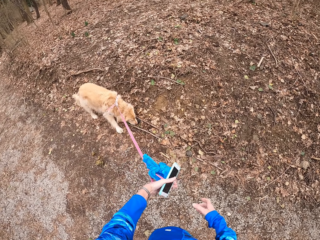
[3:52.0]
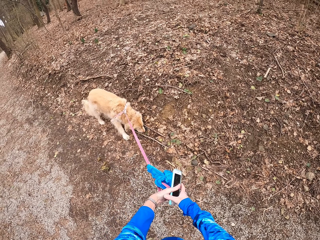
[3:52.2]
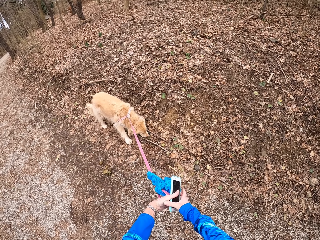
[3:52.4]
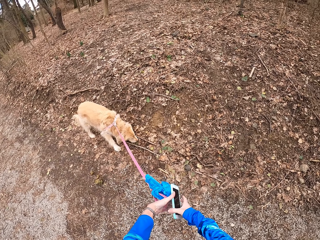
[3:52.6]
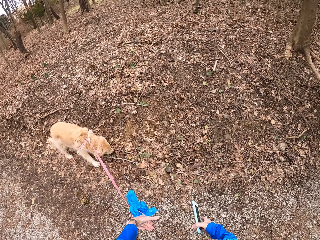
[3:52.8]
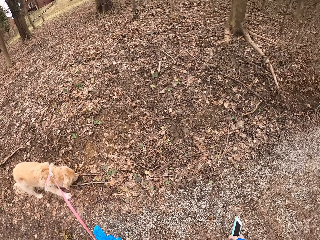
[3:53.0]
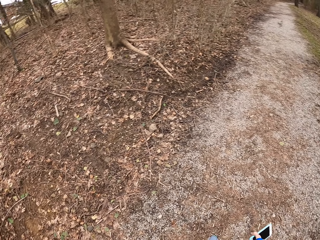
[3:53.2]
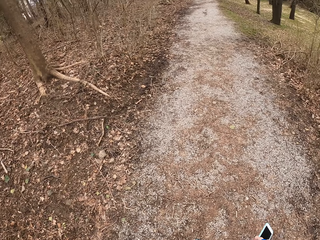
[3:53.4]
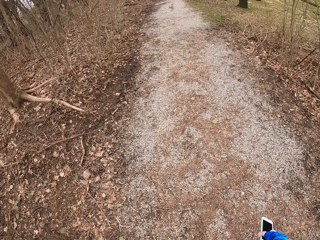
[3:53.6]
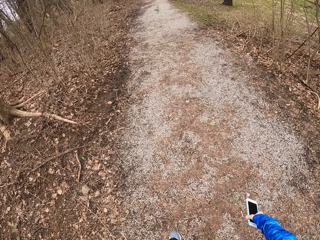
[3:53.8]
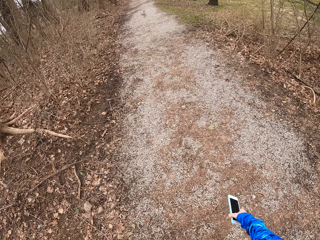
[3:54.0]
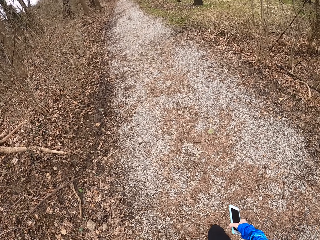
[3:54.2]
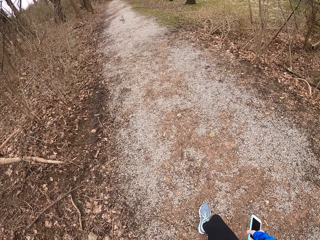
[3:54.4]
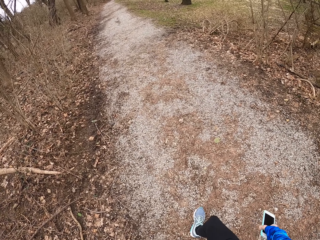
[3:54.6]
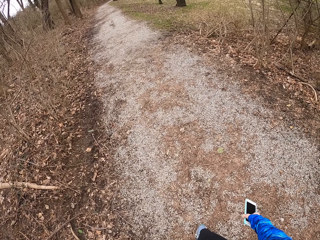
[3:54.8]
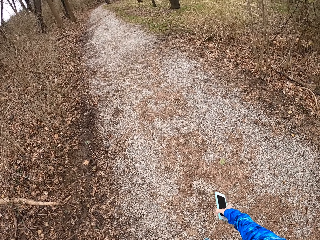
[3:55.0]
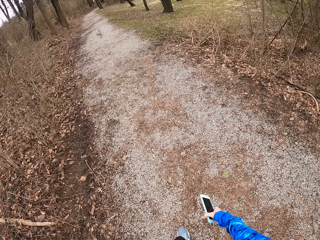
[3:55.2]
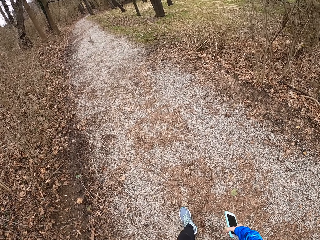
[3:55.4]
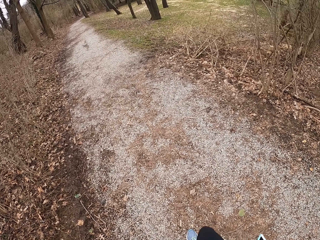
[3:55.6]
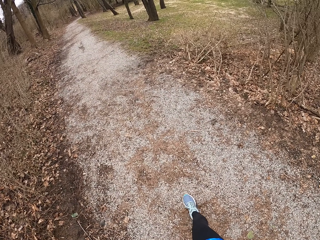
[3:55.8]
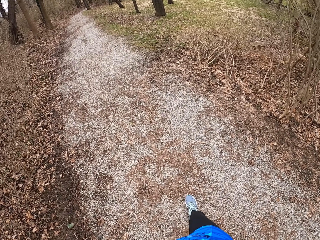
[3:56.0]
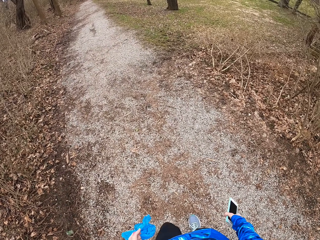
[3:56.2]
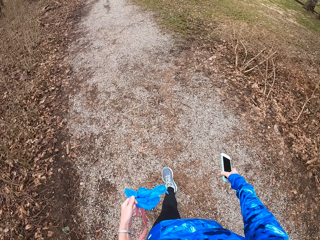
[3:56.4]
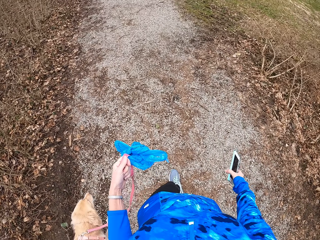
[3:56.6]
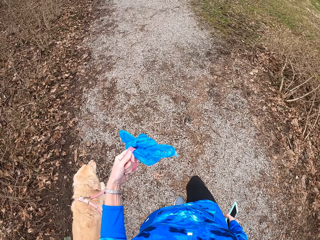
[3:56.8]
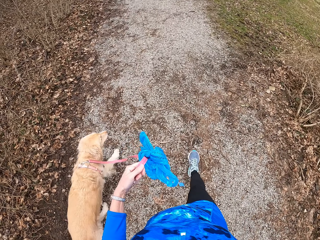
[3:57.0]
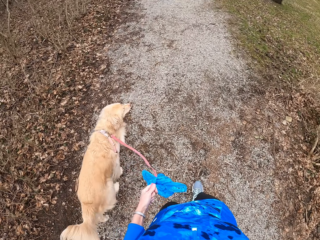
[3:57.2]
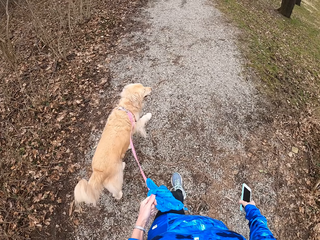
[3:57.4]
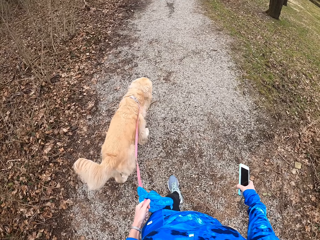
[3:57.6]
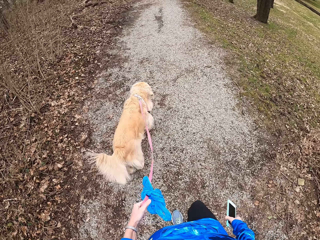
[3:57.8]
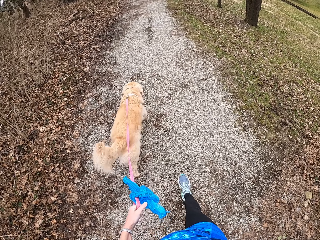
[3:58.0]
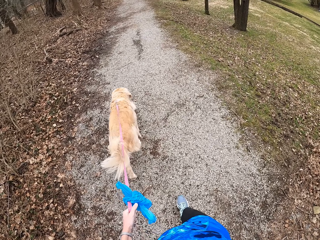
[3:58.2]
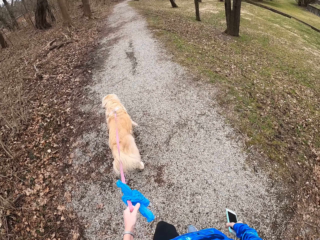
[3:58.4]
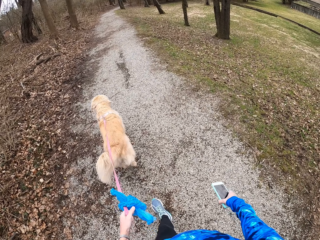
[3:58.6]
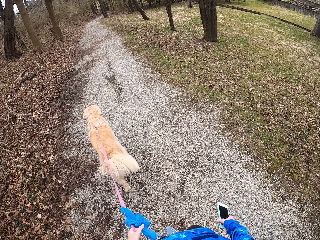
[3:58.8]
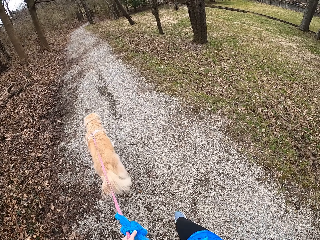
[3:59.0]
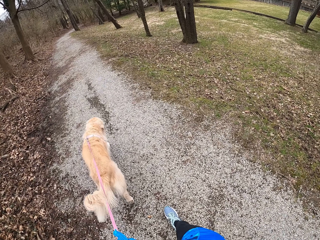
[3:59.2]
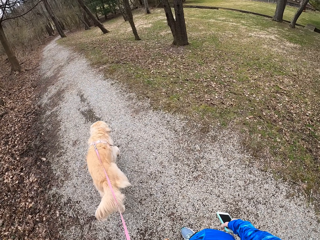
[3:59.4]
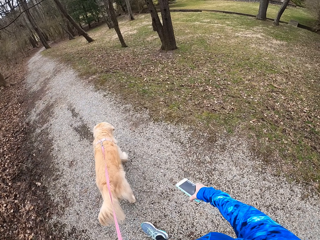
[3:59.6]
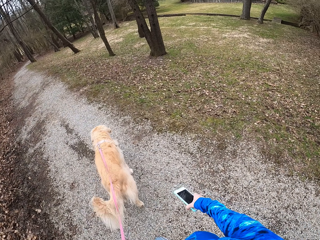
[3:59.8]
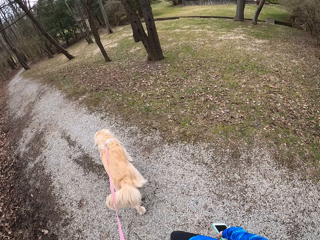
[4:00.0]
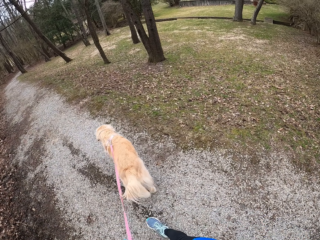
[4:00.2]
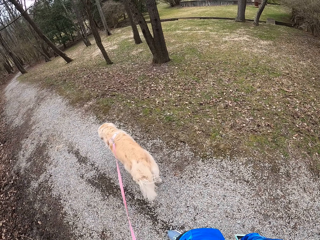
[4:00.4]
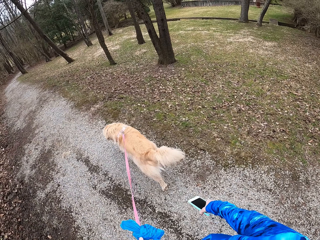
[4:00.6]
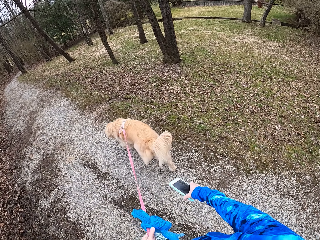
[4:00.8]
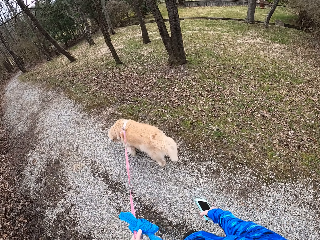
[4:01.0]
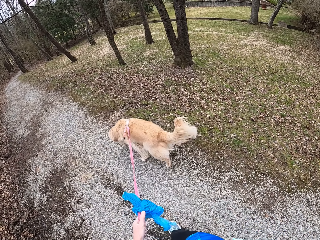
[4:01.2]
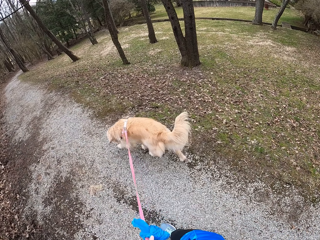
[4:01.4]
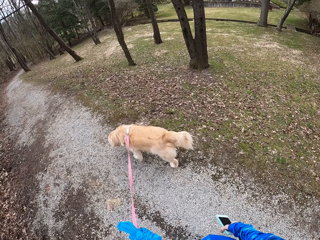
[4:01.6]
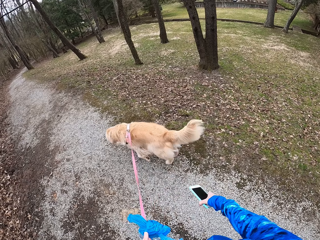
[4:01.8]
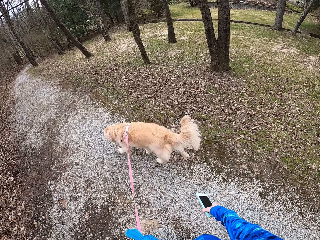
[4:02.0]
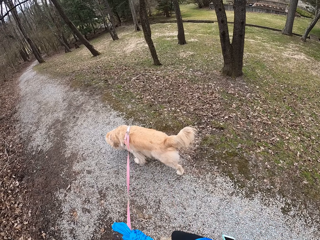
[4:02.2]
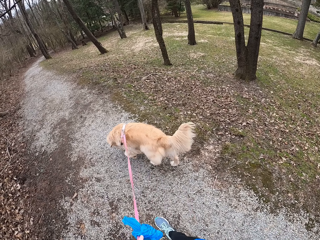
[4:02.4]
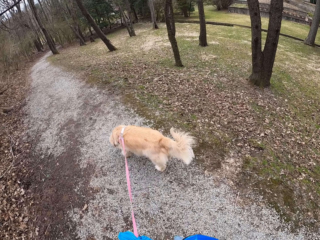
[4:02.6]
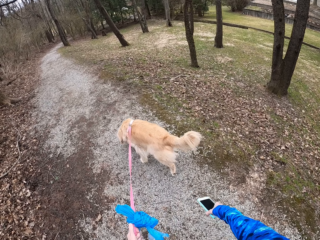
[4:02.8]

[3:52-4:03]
The camera wearer stops on the pathway. They exchange the phone to the right hand. They walk on the pathway with a chihuahua.

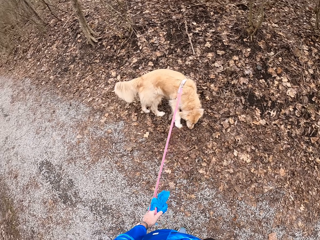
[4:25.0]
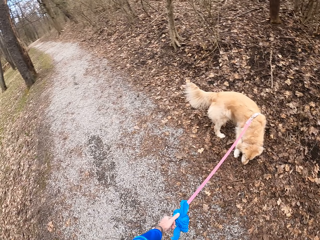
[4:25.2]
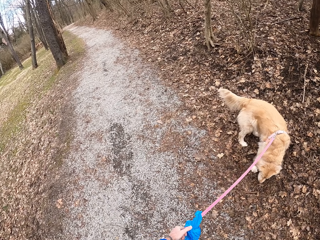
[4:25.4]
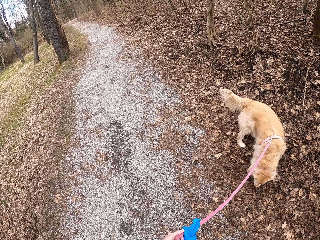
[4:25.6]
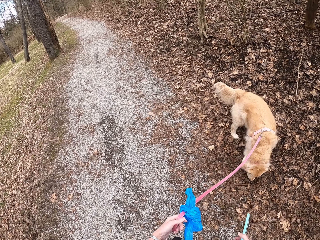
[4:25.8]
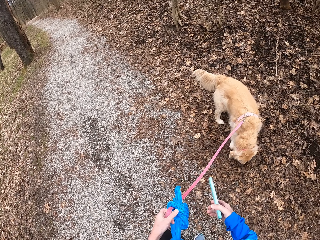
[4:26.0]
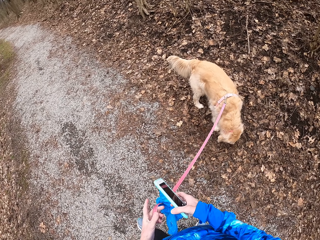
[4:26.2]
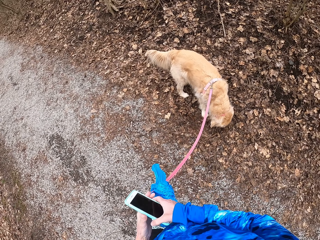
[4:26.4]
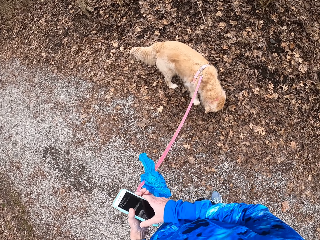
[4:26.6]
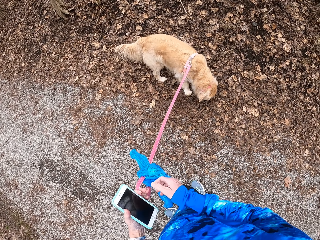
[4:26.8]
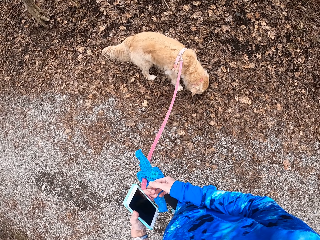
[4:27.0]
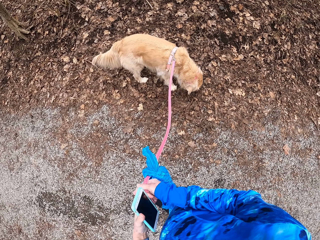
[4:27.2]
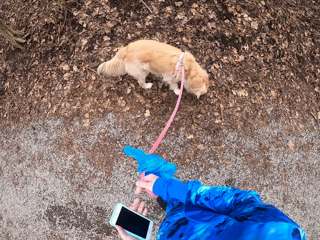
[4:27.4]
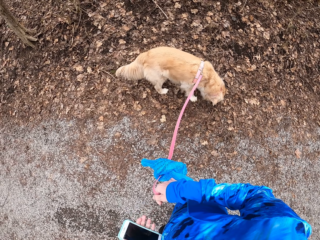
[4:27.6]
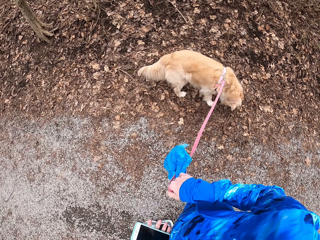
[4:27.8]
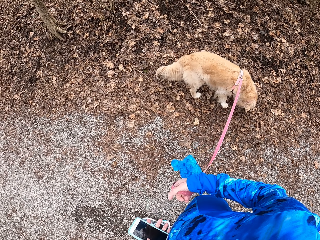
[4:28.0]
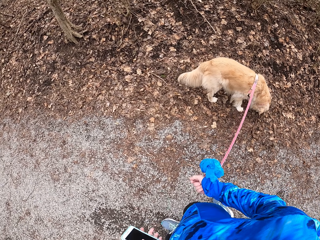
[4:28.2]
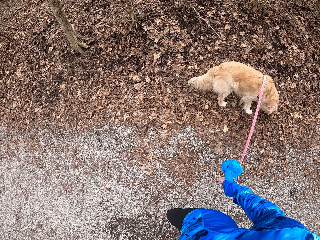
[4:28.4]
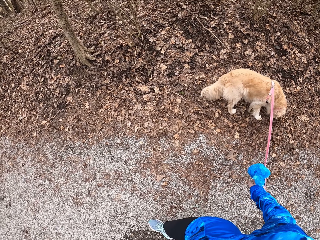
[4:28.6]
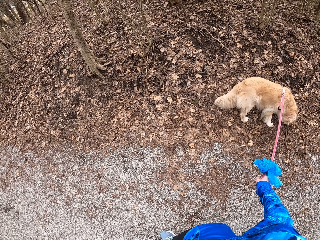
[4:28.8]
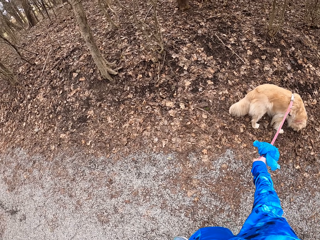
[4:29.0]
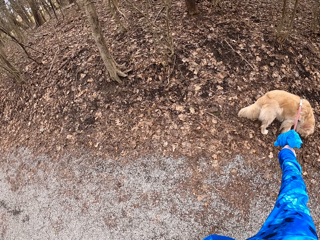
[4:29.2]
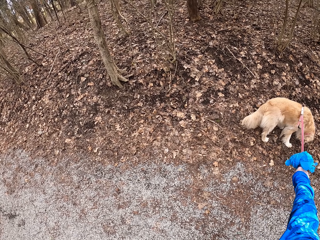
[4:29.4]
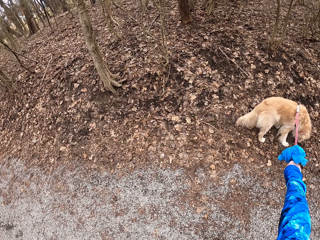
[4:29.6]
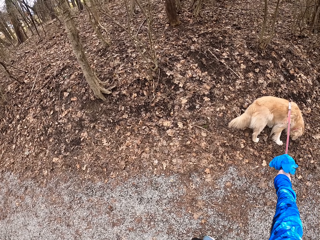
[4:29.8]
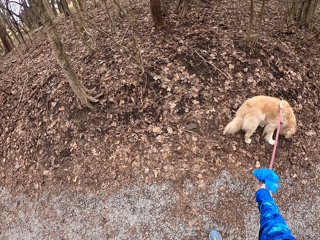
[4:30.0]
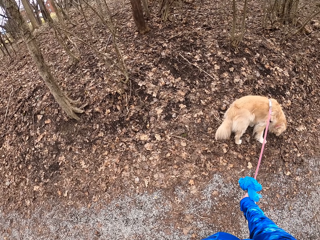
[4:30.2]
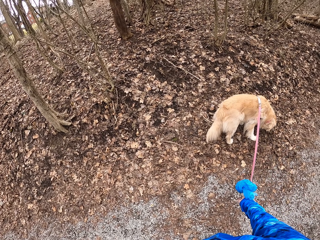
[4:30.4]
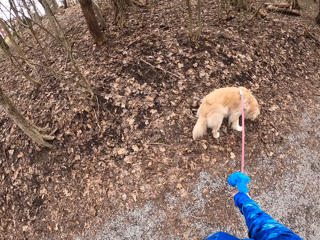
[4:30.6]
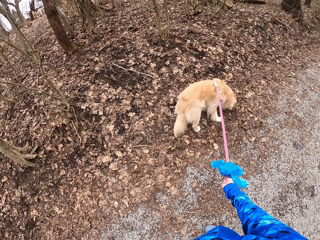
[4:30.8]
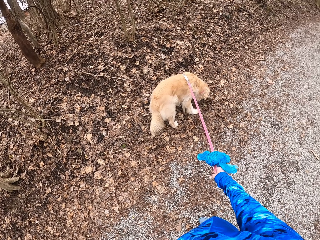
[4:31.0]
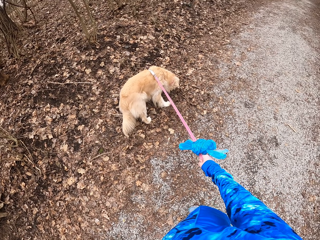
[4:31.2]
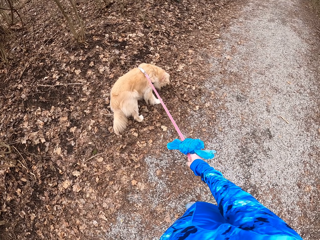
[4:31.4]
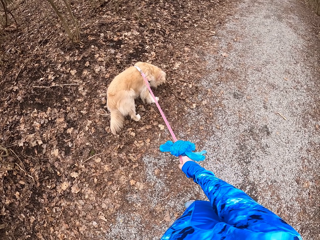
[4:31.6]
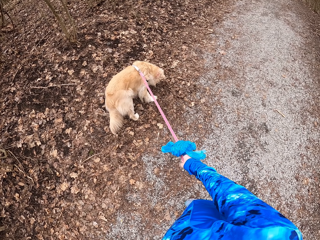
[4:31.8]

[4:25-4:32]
The camera wearer exchanges the phone to the left hand. She holds the dog leash with her right hand. She walks around the field.

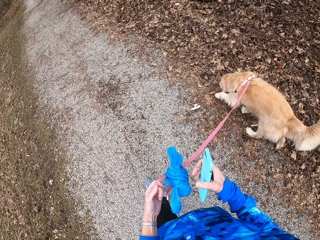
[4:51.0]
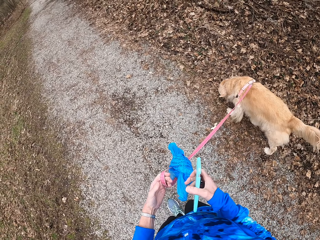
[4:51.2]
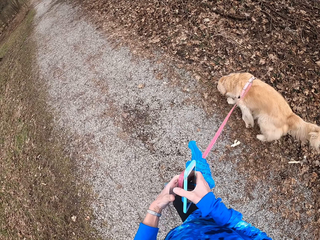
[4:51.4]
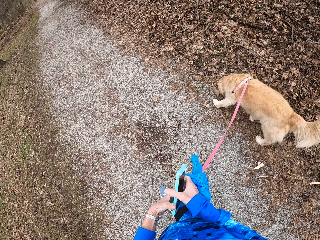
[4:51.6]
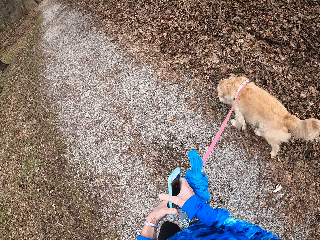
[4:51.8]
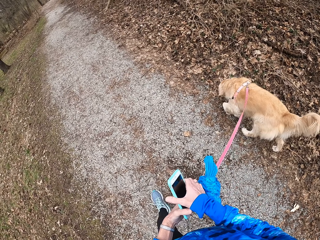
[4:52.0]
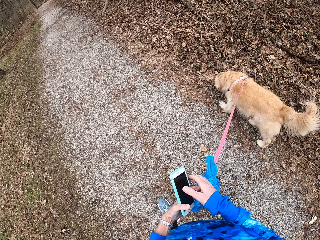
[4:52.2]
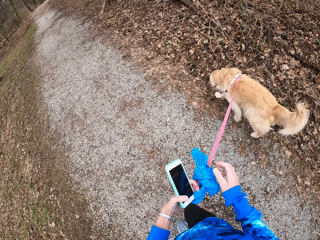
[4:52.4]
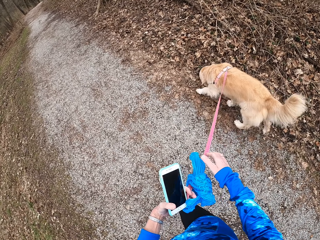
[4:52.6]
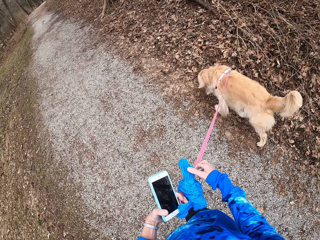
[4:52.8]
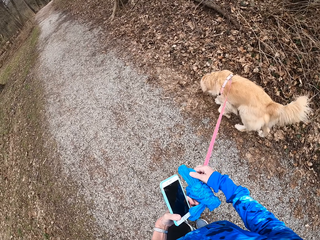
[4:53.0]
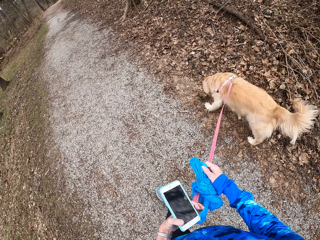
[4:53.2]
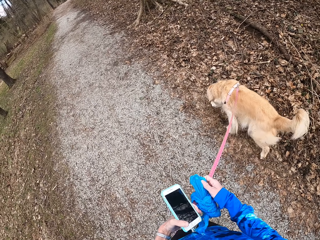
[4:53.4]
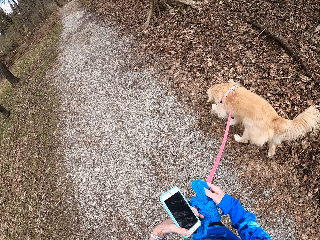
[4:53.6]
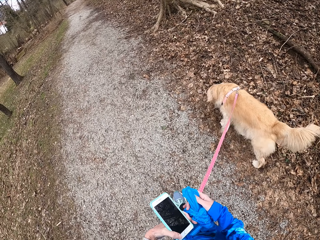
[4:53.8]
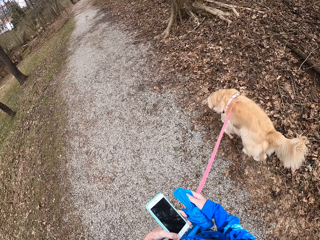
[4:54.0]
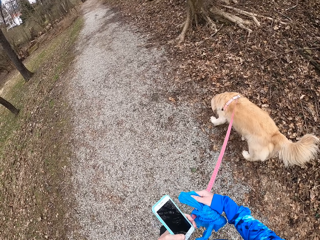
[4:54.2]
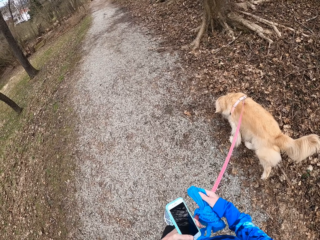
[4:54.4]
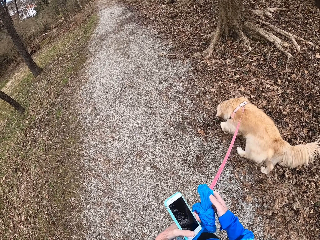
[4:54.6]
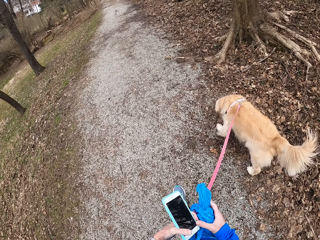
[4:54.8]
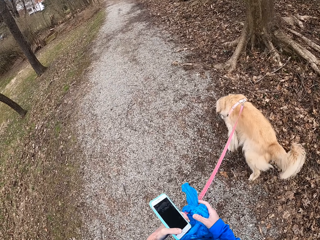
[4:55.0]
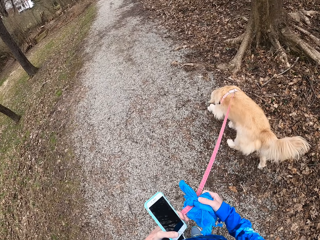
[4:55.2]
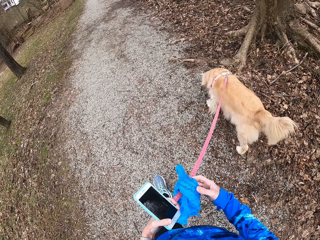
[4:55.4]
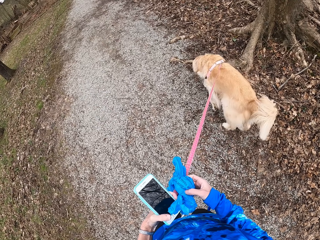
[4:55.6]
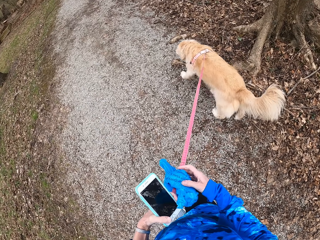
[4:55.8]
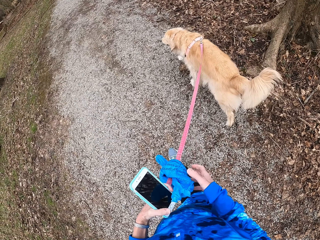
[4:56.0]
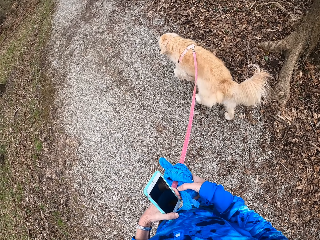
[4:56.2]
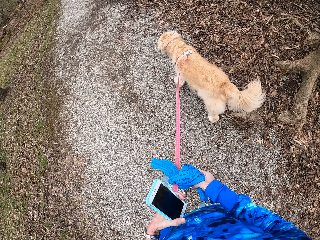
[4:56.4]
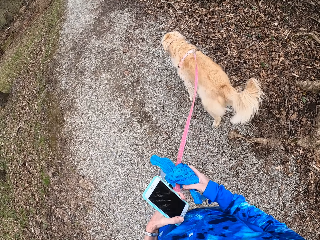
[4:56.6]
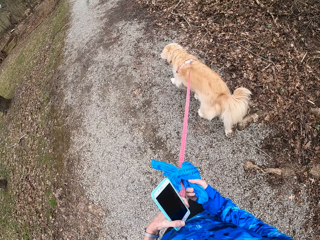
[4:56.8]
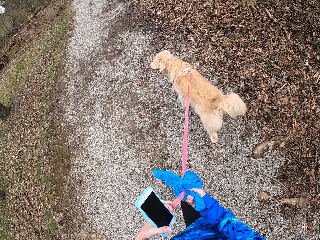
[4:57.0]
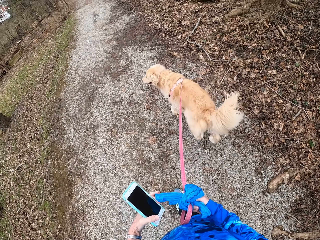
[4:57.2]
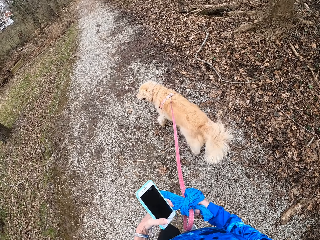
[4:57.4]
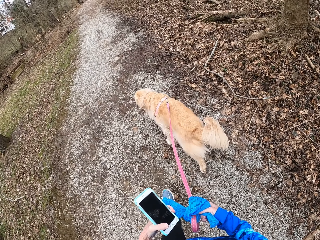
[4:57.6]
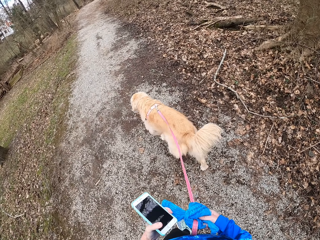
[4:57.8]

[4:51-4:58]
The camera wearer exchanges the phone to her left hand. She walks on the path.
